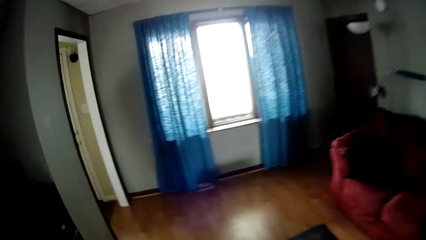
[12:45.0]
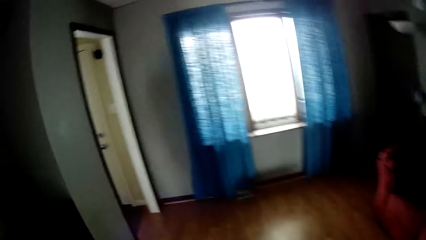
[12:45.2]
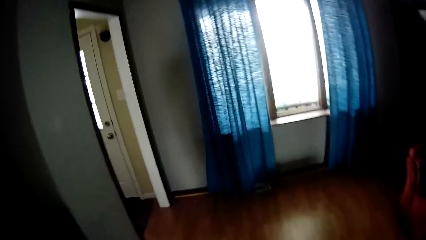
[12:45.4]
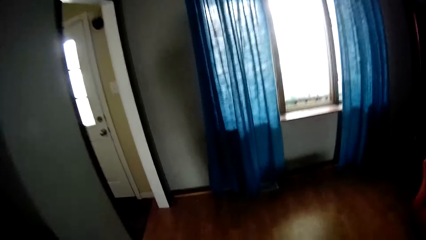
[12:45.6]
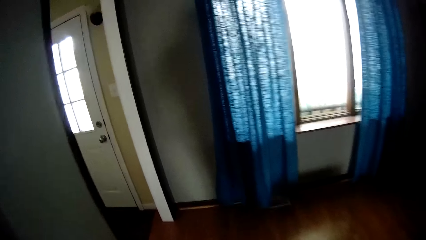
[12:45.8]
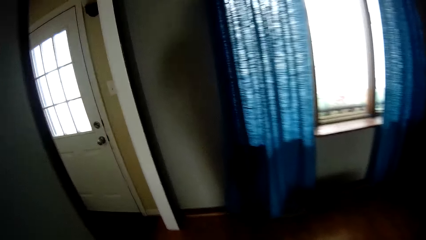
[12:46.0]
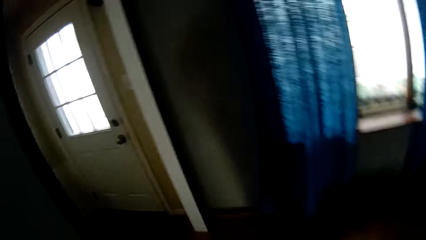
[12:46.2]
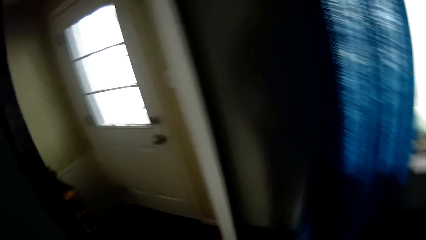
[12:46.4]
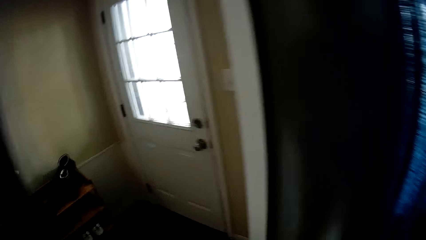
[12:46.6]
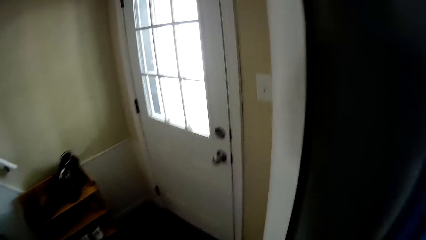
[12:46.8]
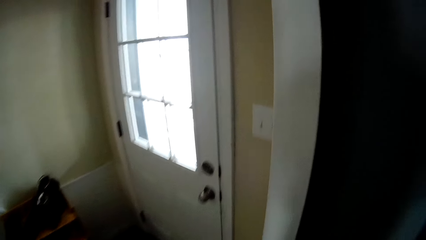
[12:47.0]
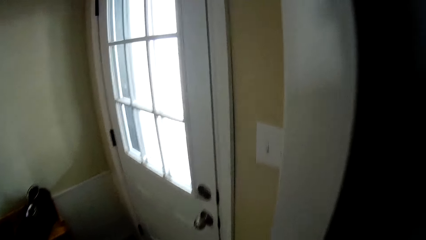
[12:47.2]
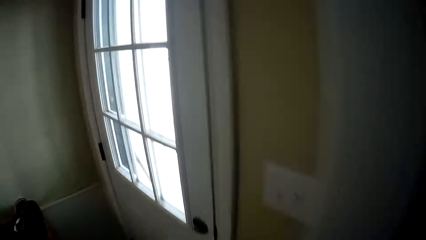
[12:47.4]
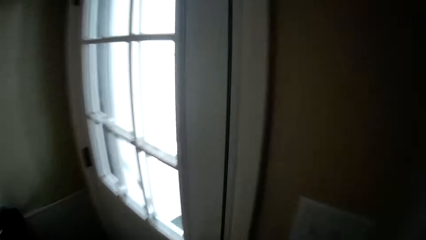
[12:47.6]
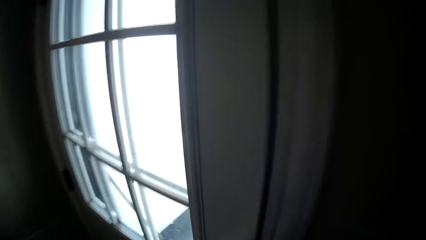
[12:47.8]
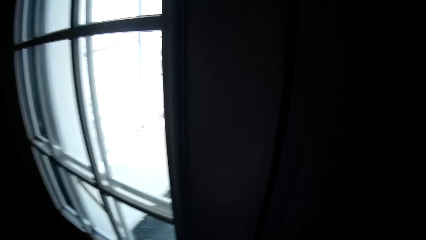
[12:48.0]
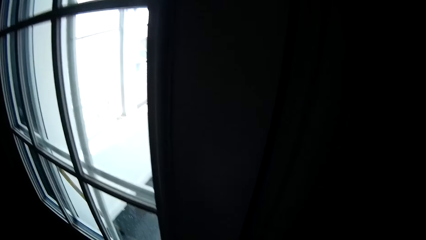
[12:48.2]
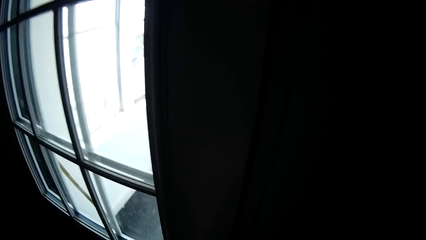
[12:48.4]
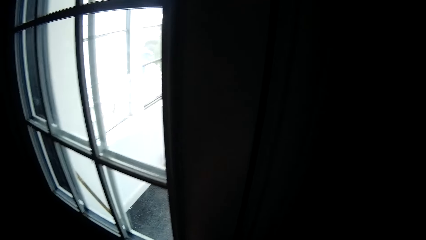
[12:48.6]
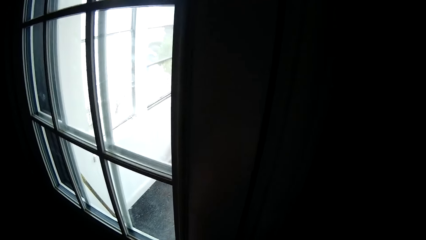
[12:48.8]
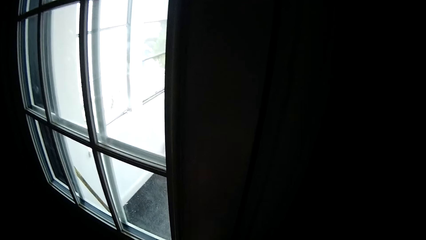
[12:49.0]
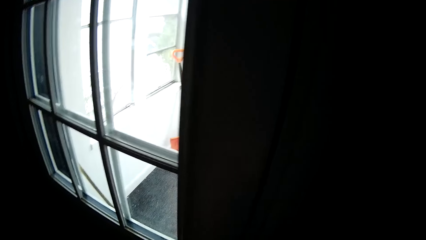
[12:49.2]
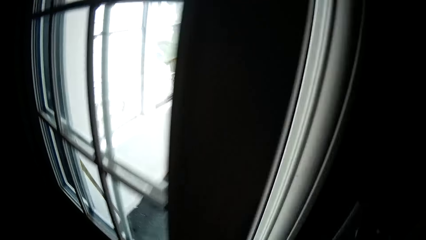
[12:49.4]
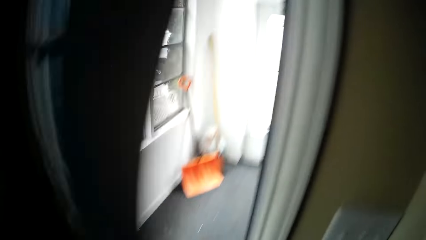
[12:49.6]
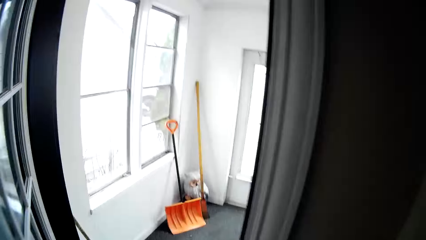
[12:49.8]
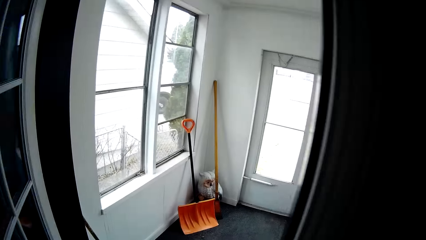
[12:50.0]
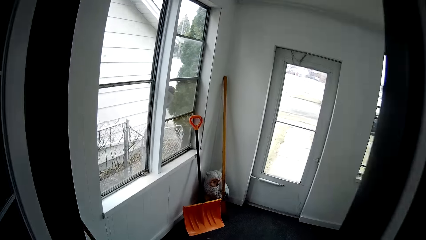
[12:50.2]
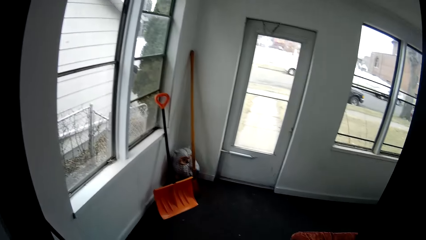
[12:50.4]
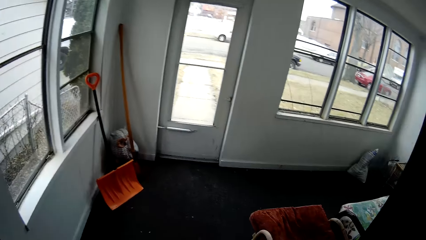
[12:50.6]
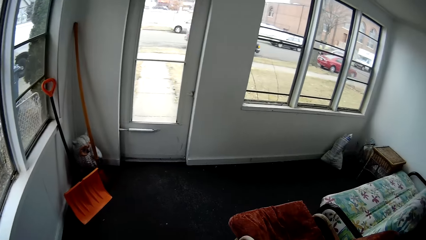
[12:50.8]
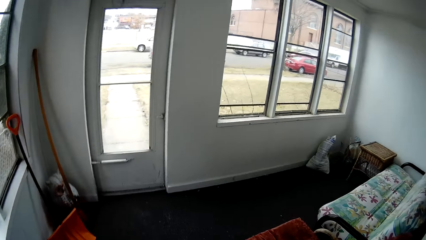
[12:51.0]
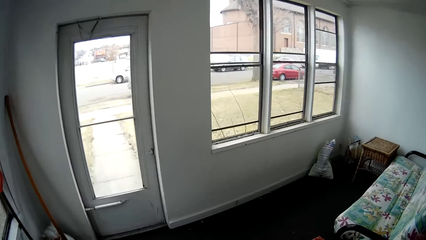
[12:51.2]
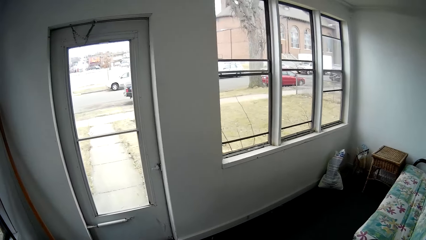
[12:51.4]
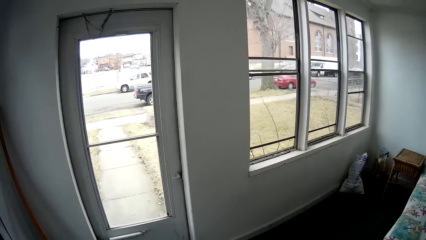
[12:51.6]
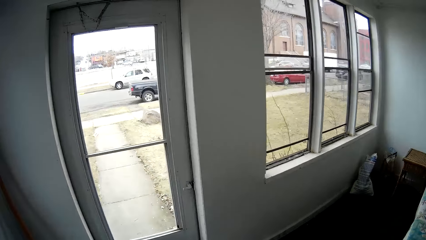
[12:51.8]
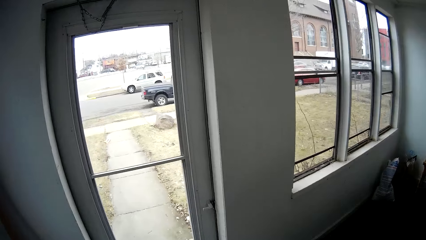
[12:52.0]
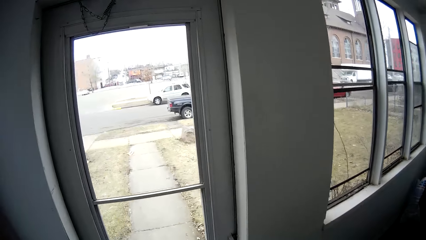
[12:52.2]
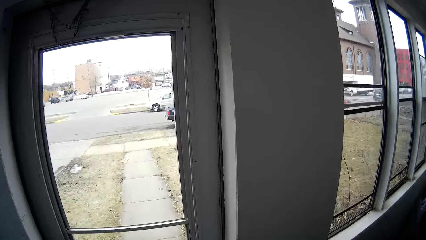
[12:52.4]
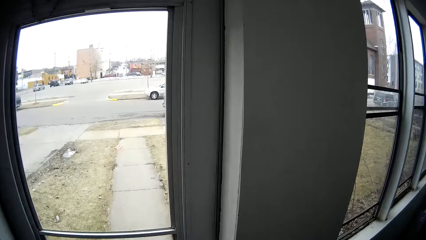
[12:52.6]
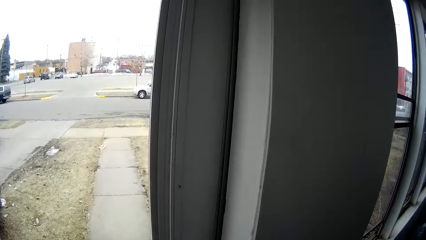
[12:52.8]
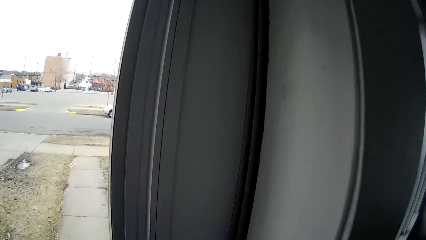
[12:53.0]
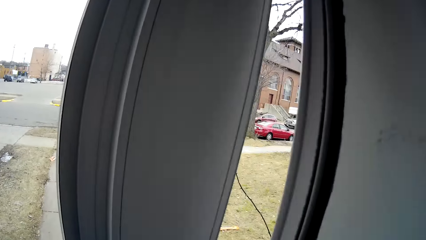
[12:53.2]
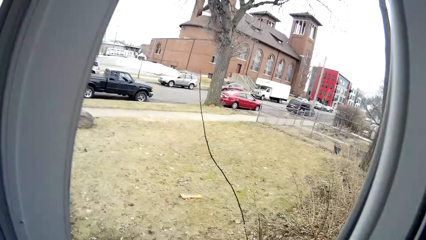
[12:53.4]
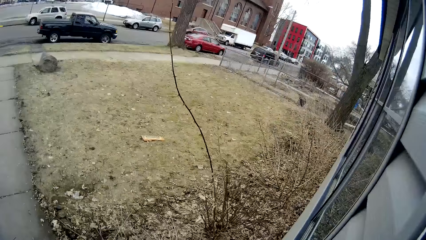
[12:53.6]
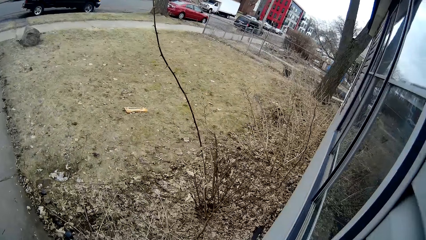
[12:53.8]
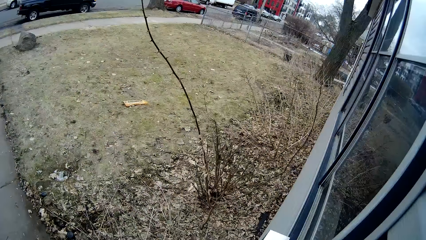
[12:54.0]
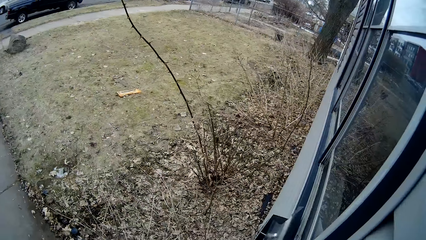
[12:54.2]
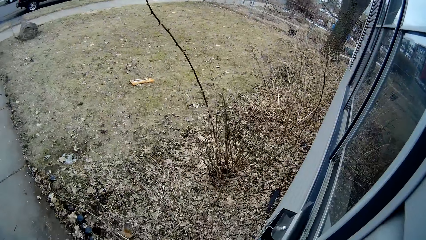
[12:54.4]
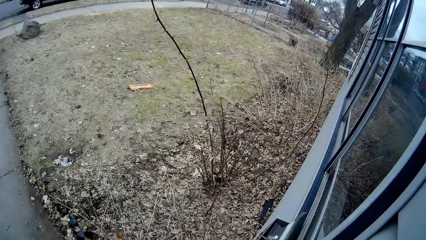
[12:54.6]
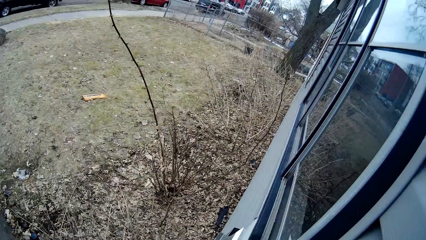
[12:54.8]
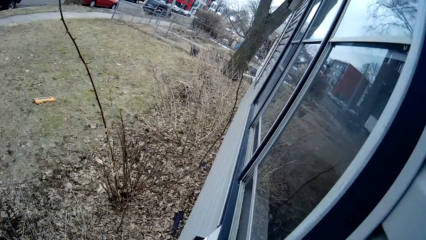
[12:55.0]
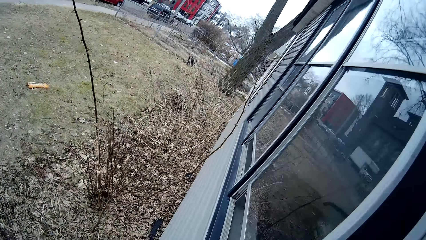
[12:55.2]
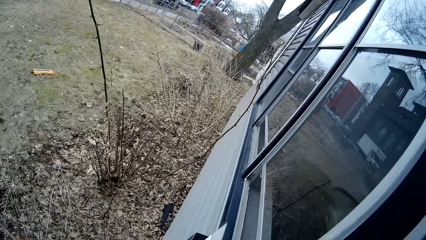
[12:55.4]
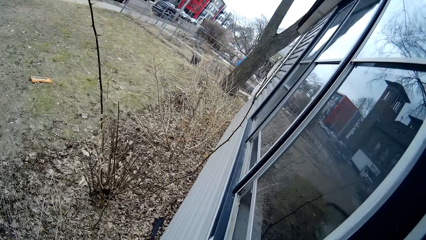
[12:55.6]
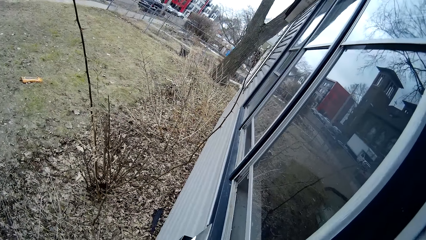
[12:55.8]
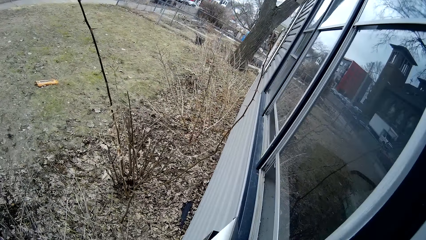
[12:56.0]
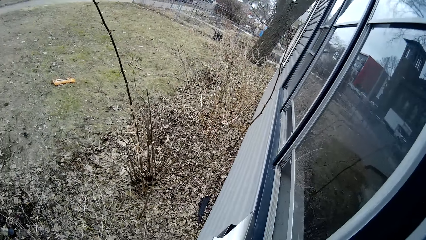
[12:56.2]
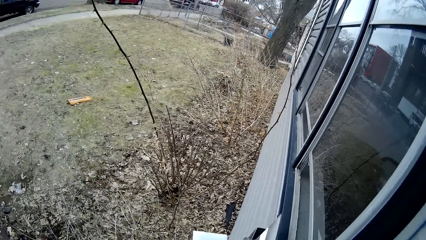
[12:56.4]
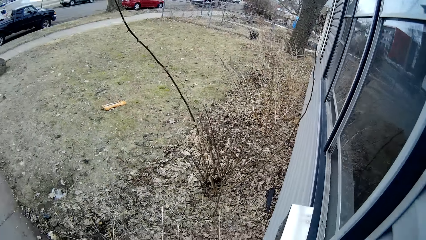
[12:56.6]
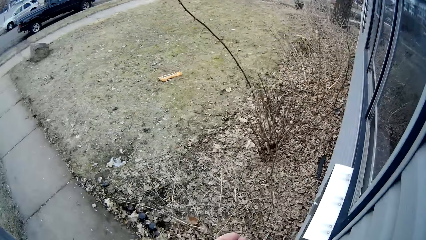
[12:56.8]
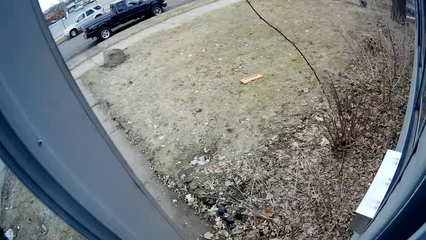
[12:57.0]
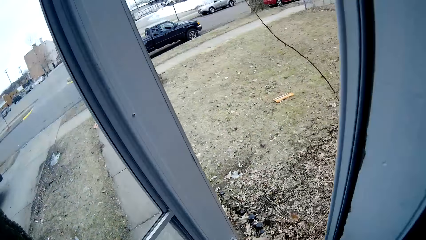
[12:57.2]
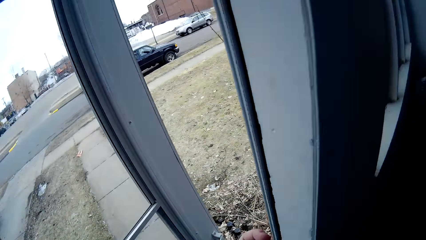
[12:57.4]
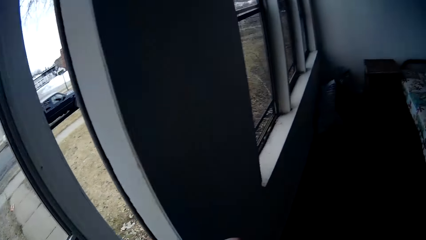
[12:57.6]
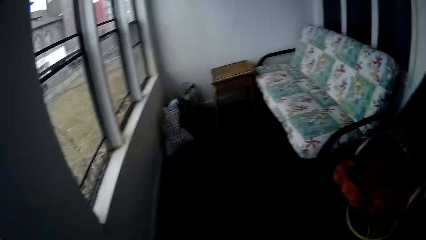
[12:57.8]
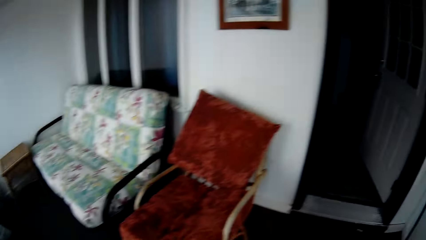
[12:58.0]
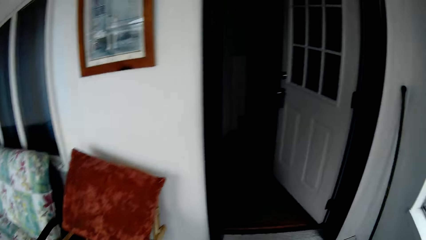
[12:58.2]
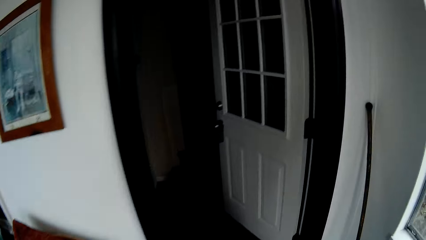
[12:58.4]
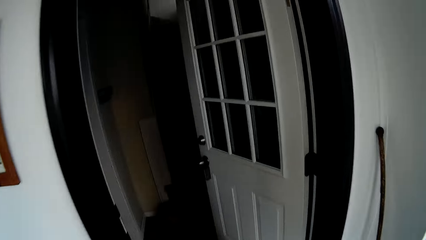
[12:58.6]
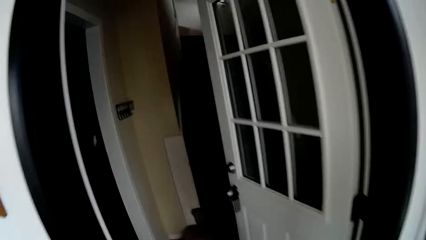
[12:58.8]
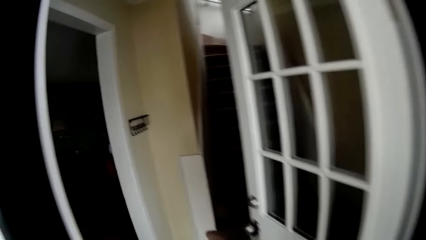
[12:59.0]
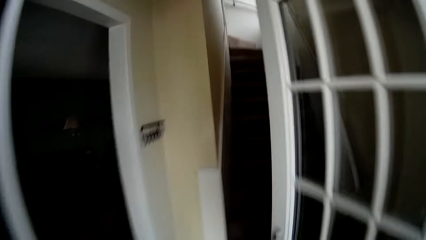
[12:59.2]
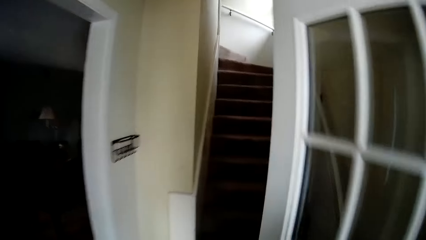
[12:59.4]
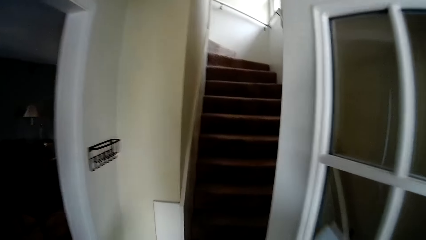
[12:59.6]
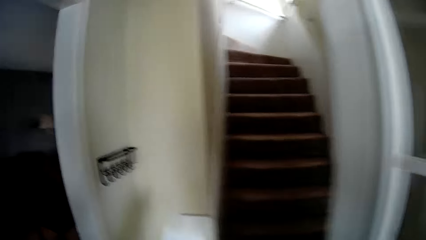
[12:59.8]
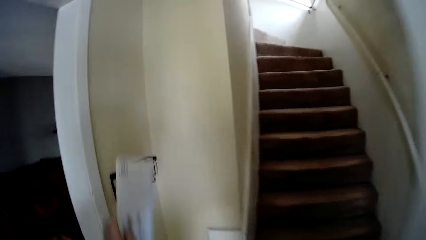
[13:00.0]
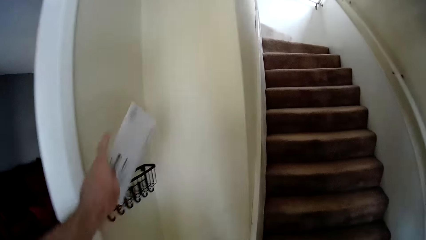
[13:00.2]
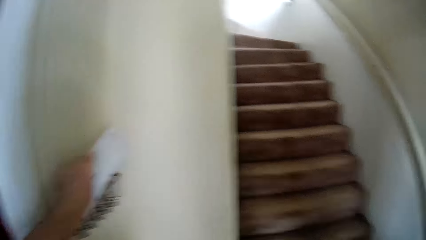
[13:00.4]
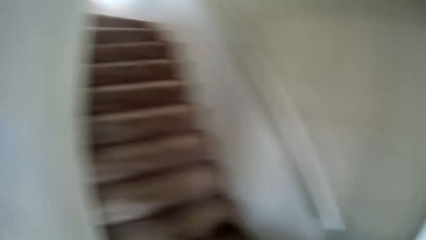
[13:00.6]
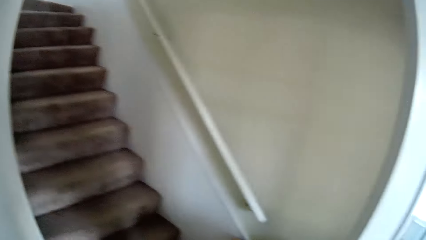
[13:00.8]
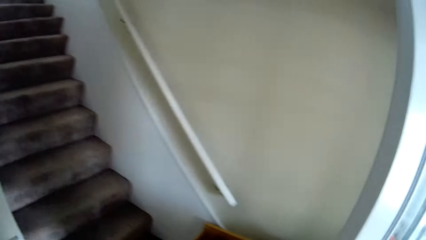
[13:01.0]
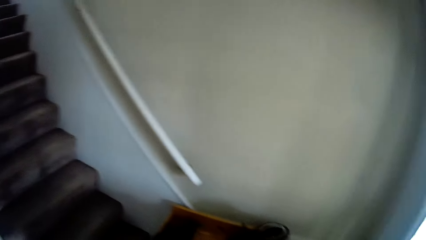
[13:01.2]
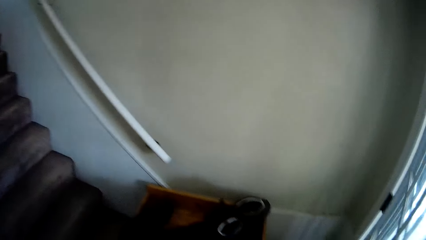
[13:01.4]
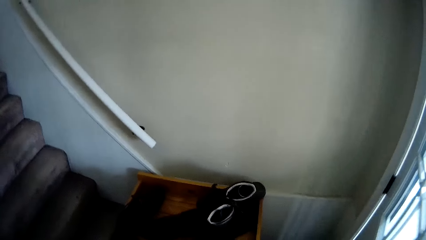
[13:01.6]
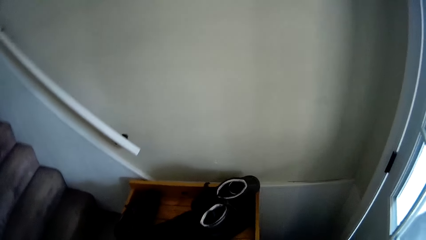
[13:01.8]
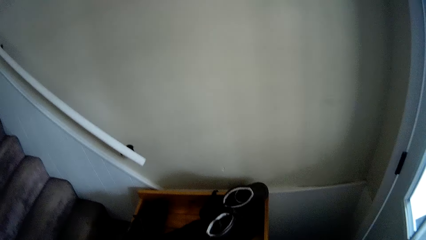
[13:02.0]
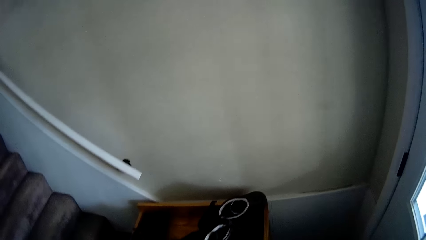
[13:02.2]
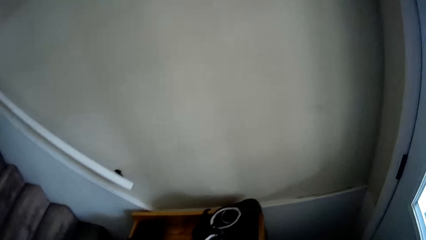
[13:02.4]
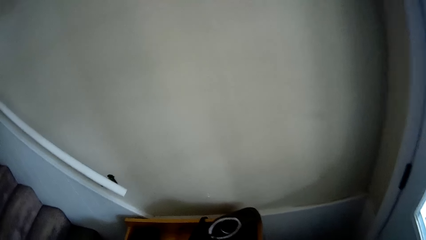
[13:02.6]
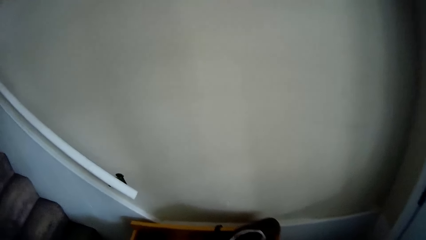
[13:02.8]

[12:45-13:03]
The camera wearer opens the door. They walk inside the room. They open the exit door. They open the mailbox. They remove the mail from the mailbox. They walk towards another room. They put the mail on the rack. They walk up the stairs. They close the door.
